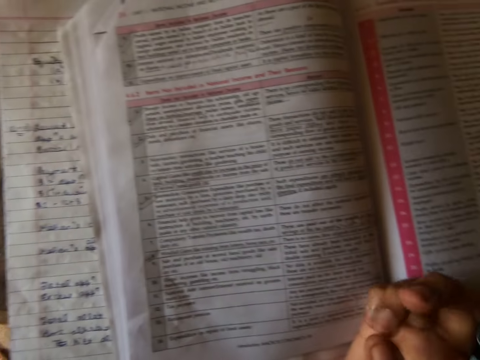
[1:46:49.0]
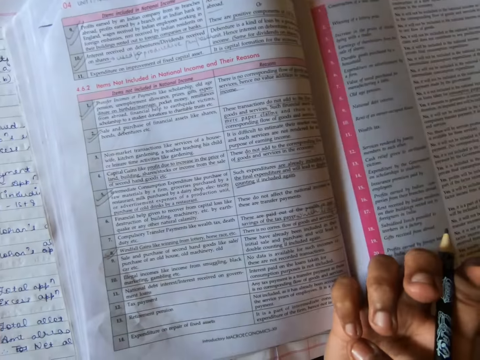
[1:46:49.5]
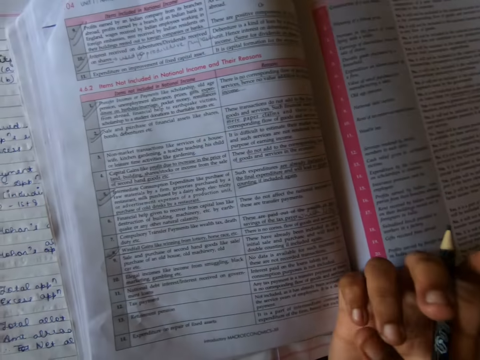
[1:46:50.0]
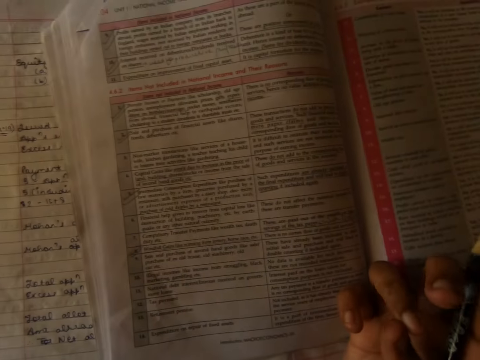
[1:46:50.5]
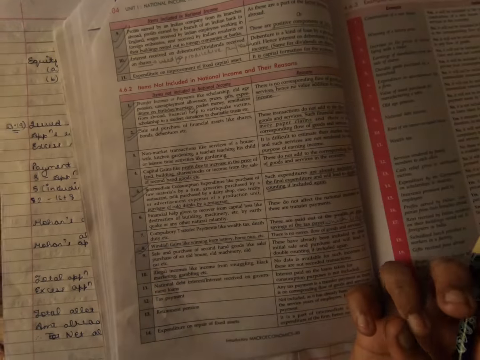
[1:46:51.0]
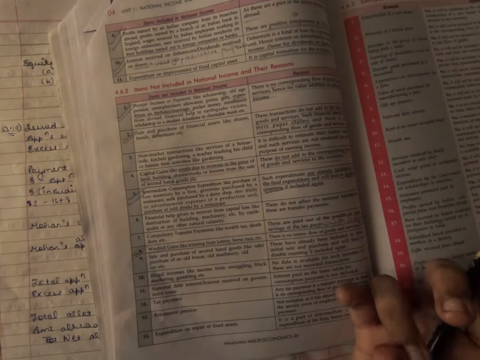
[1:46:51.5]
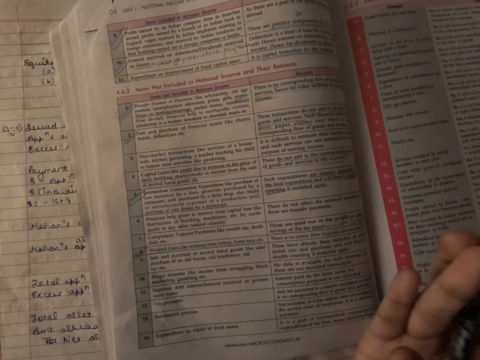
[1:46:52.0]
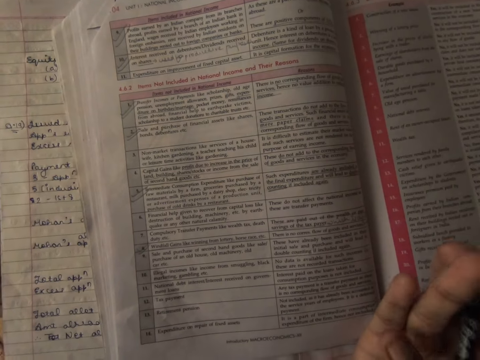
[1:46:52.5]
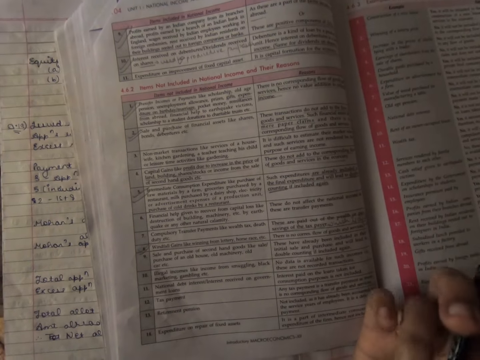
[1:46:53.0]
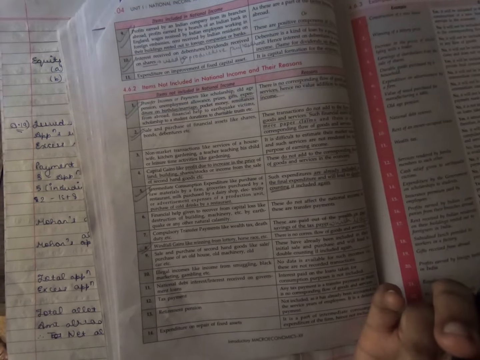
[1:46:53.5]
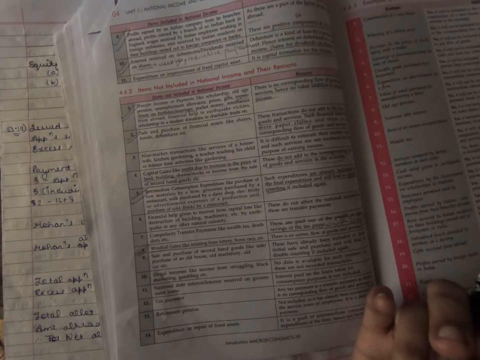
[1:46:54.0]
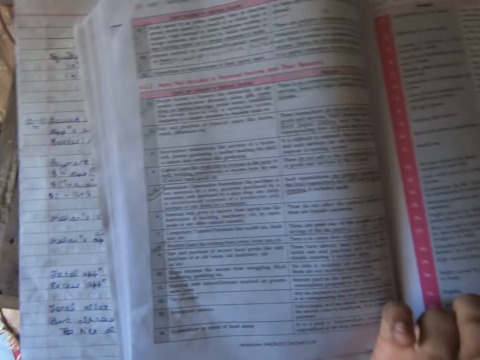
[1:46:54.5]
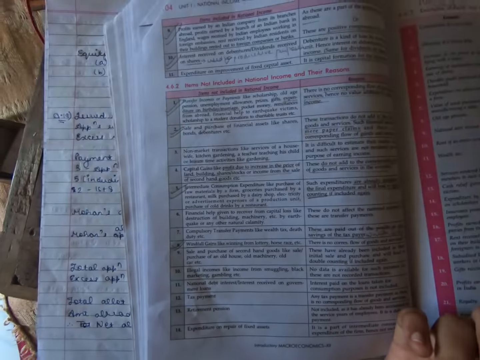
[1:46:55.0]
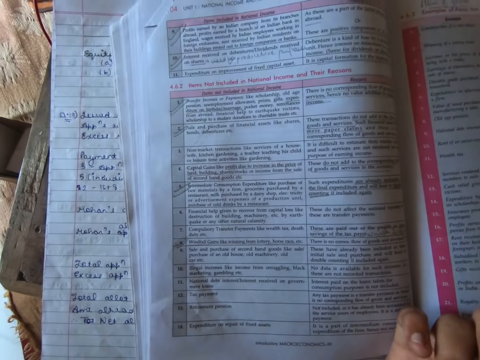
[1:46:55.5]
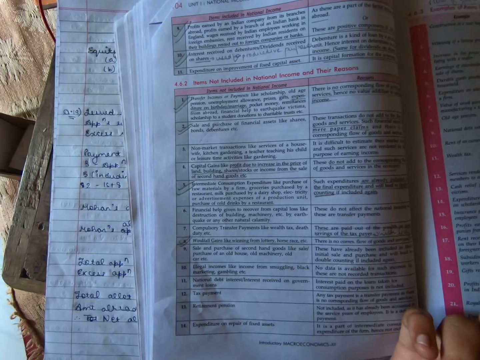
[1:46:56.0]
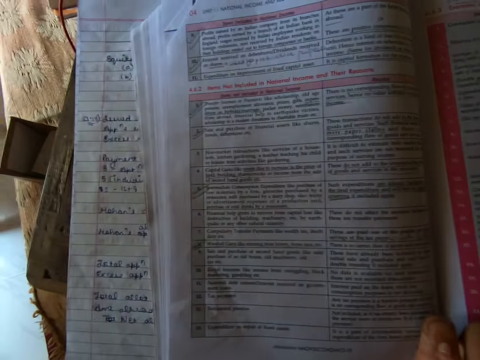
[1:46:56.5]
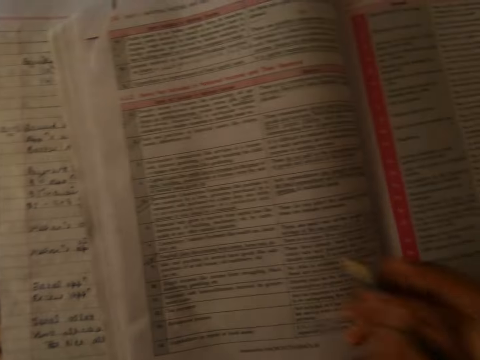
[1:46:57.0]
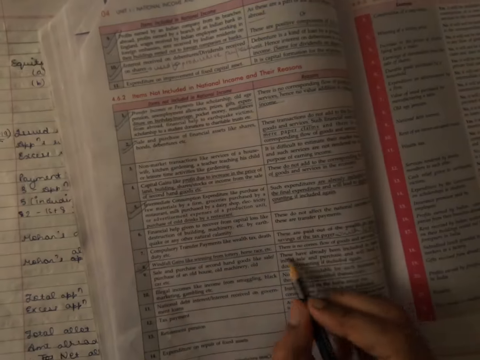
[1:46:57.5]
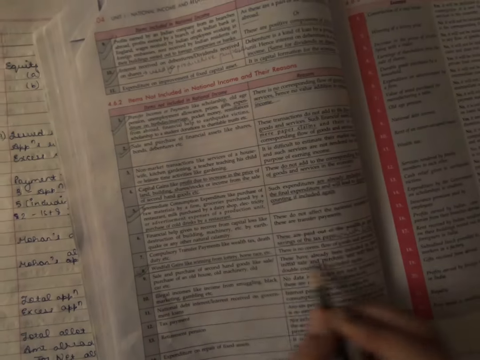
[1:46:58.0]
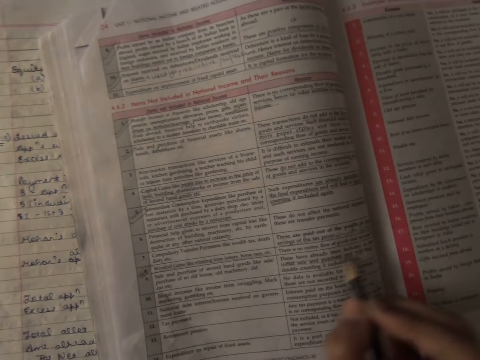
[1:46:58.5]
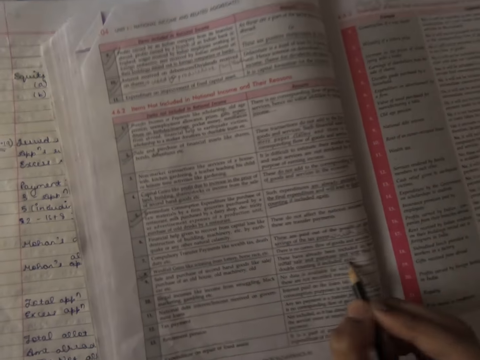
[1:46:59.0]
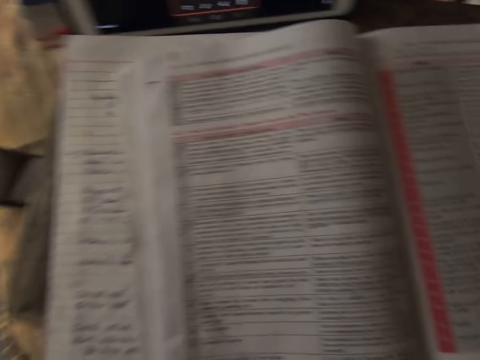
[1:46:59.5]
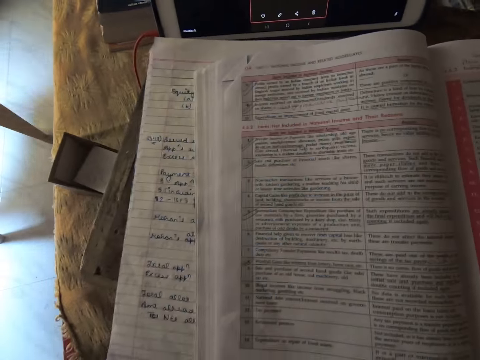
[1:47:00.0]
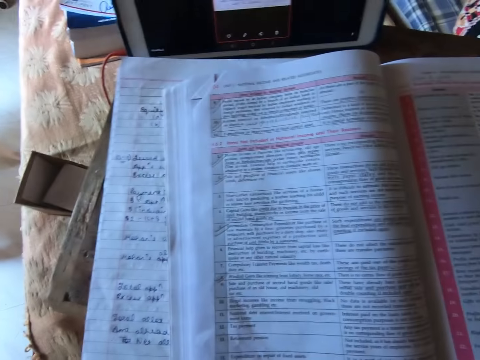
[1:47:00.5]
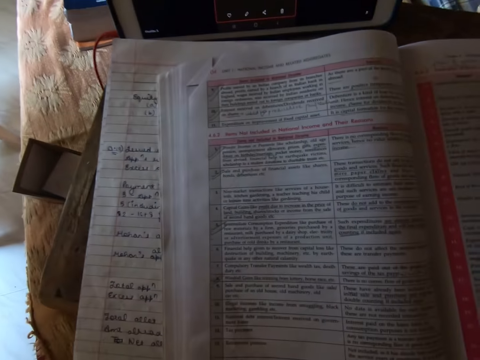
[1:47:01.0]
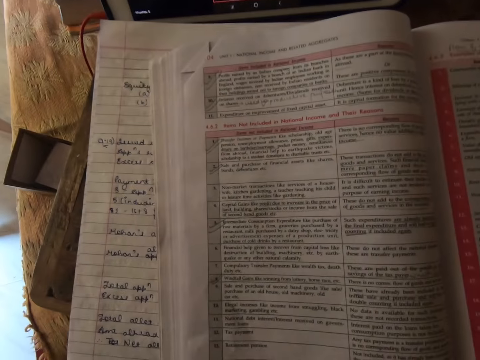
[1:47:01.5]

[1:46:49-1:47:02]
The camera wearer looks at their fingers. They adjust their fingernails. They underline words on the book. They look at the book.

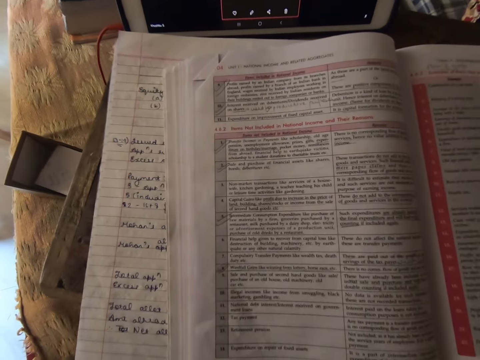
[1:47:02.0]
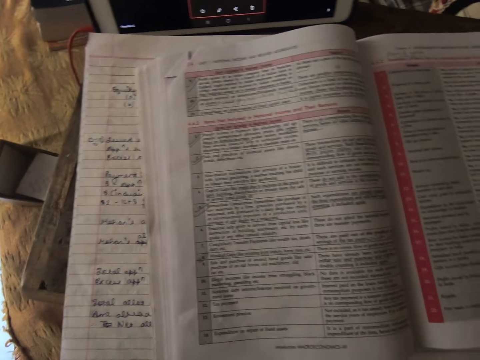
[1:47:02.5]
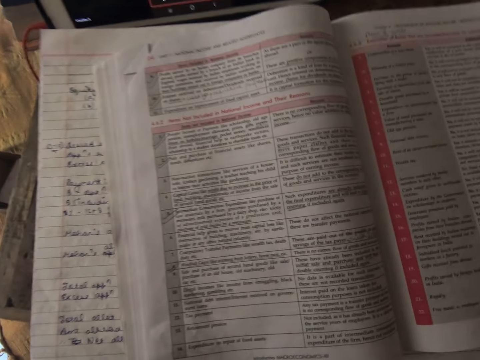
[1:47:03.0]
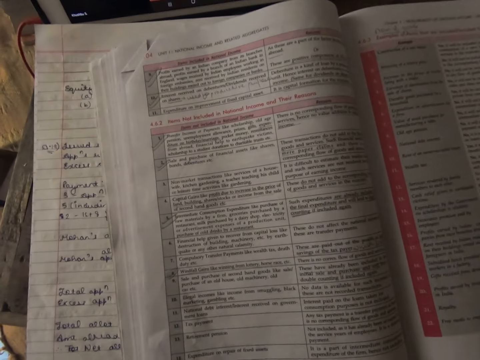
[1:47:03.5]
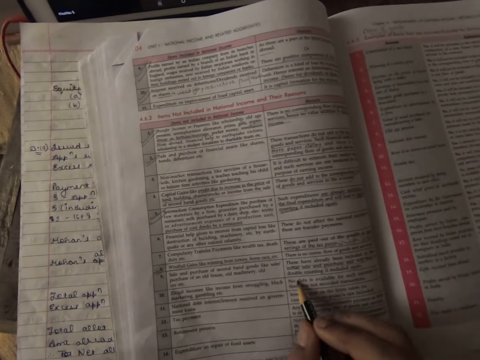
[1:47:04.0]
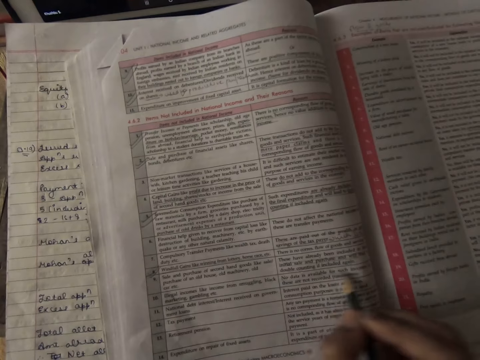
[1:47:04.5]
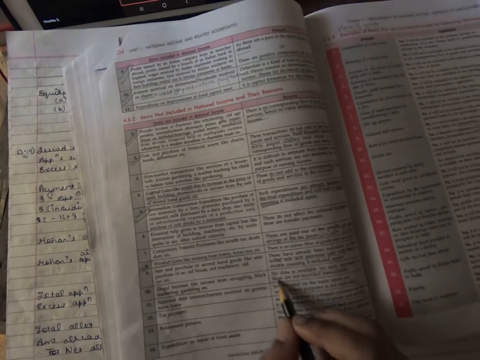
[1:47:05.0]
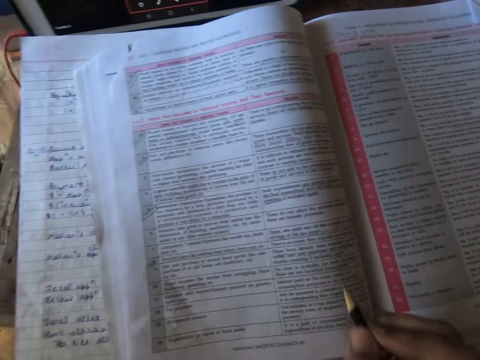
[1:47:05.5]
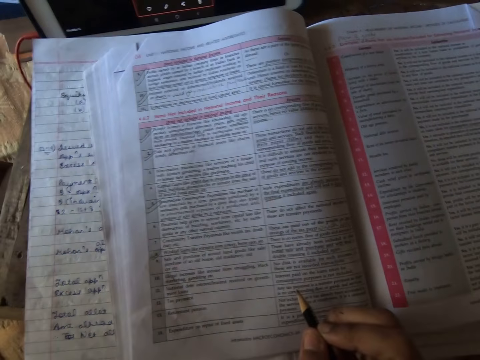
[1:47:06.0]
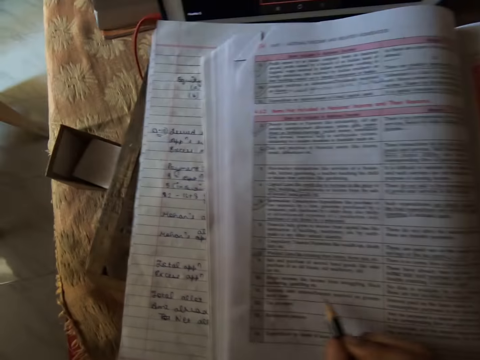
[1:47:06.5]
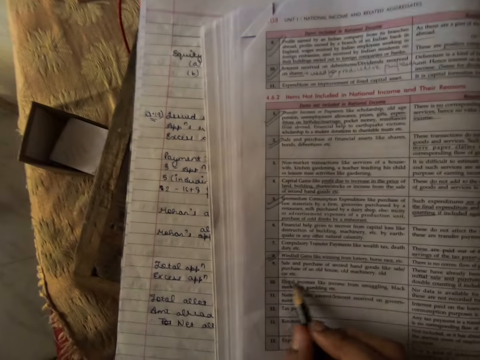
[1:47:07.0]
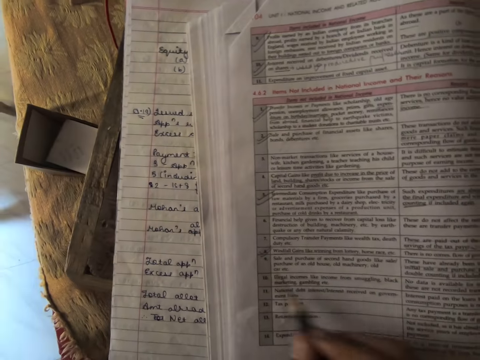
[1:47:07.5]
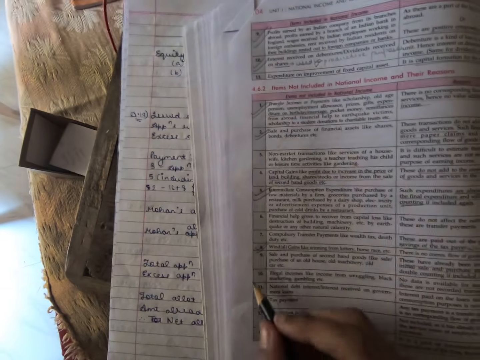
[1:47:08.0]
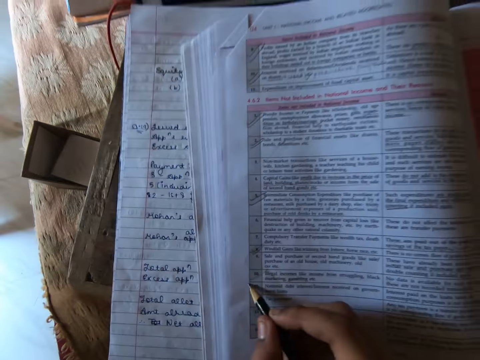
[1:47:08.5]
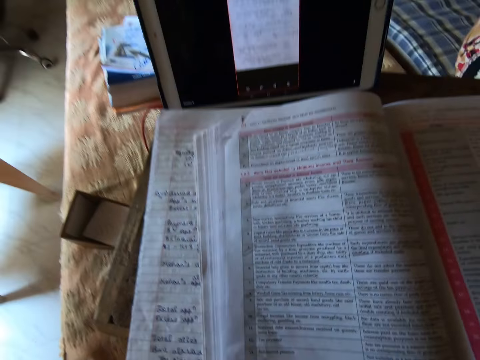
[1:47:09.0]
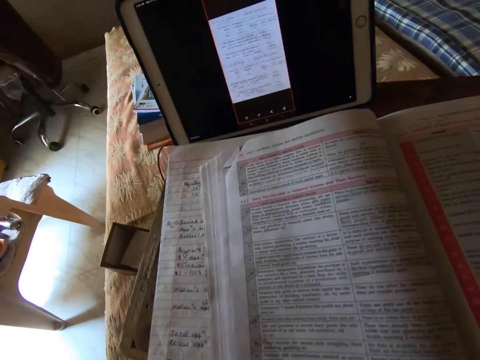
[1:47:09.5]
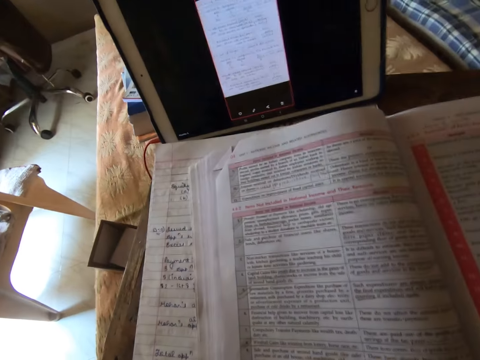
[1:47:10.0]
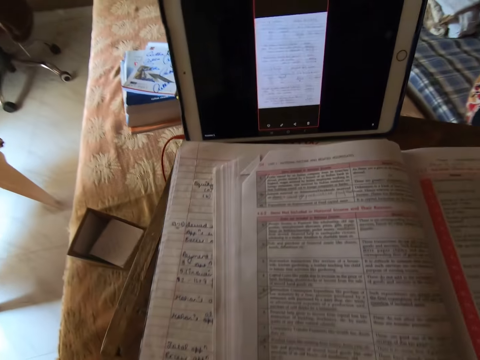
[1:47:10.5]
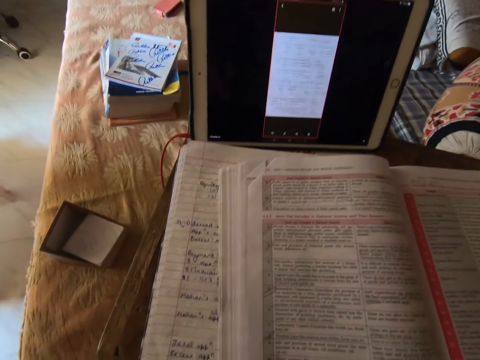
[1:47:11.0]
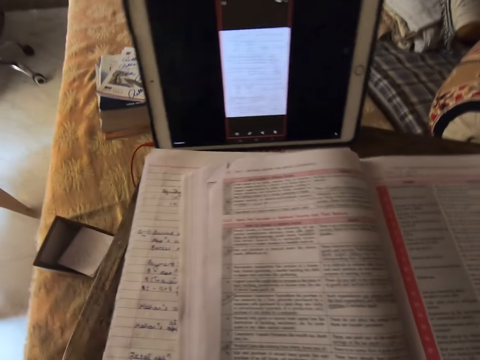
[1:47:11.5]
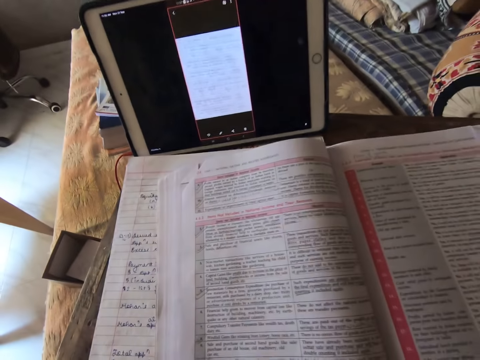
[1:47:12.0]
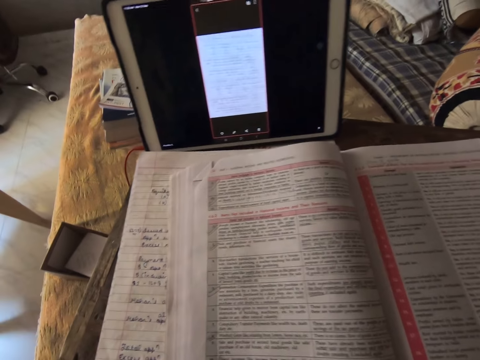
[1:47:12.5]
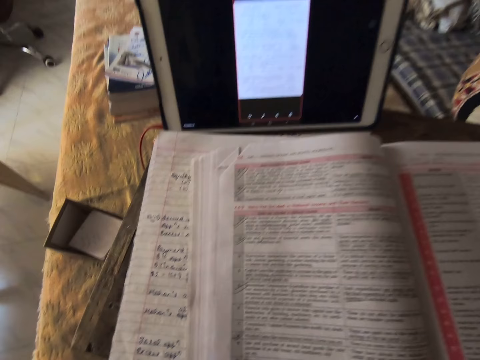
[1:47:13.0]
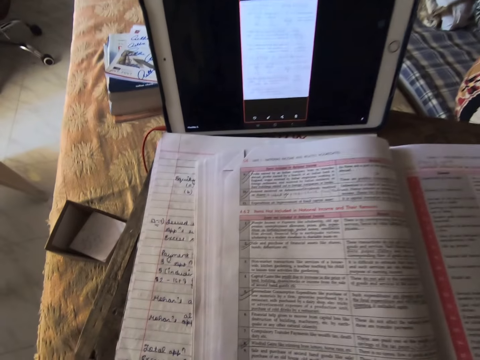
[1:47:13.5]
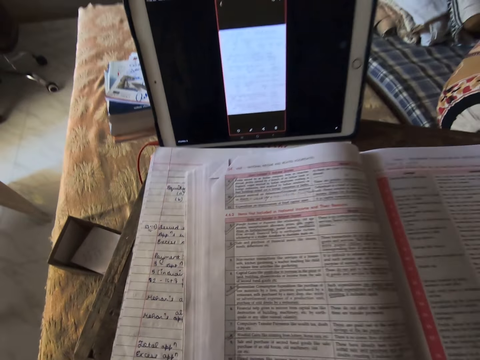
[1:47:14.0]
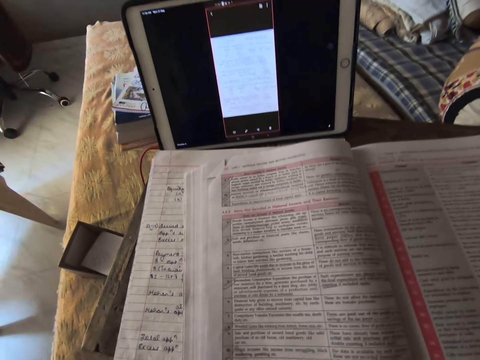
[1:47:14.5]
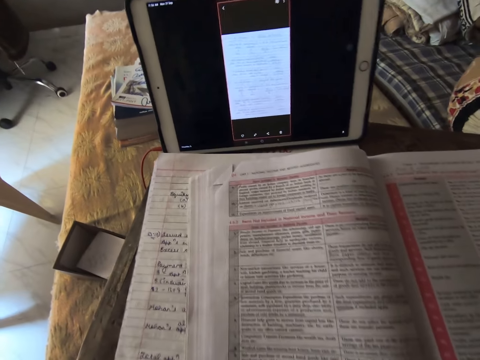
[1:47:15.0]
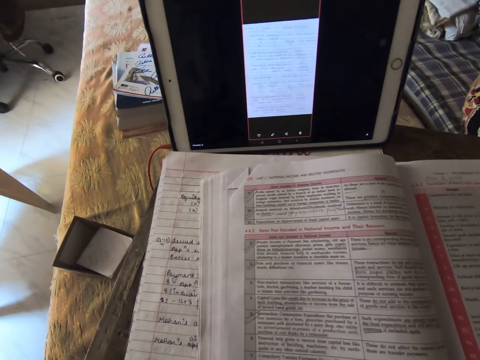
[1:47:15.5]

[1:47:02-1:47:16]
The camera wearer reads through the book in front of her. She underlines words on the book. She makes some jotting on the book. She marks the book with a pencil. She reads through the book in front of her.
